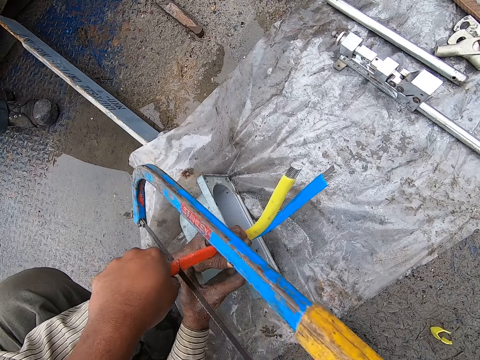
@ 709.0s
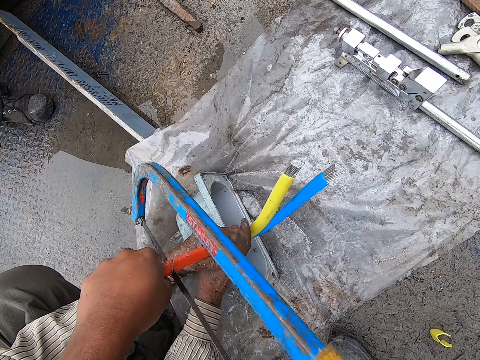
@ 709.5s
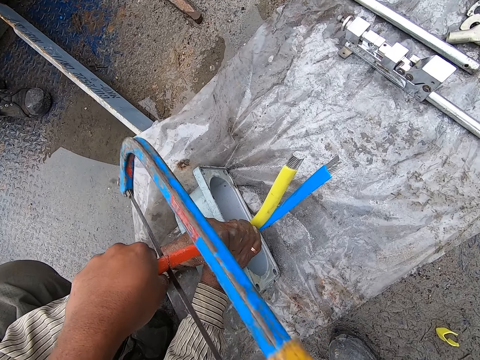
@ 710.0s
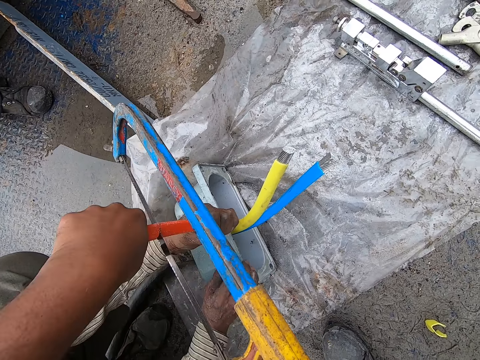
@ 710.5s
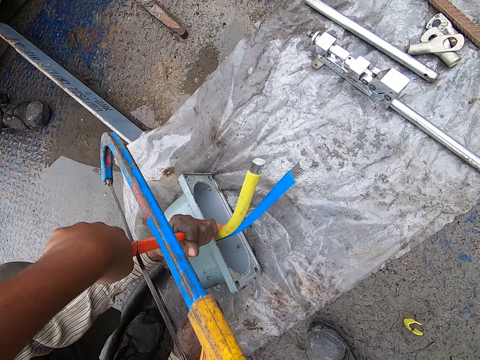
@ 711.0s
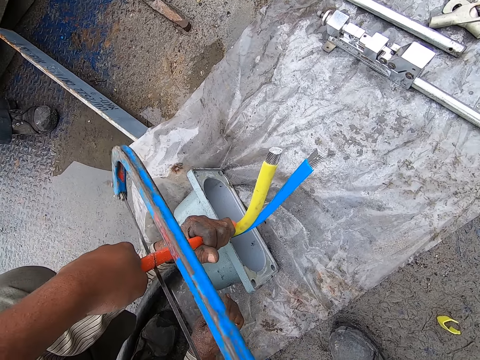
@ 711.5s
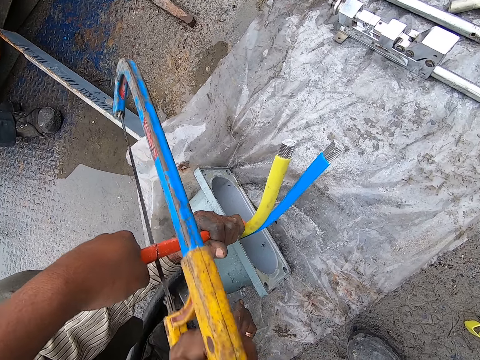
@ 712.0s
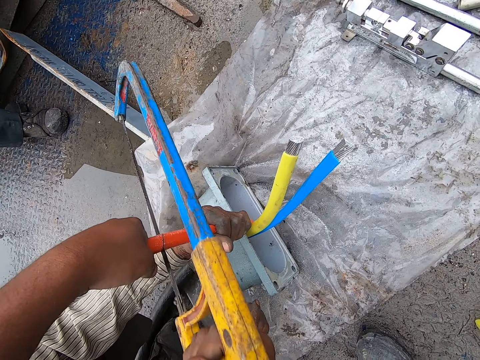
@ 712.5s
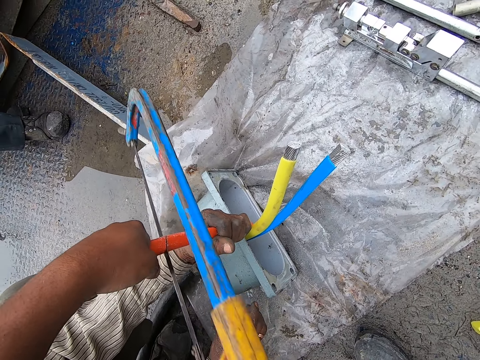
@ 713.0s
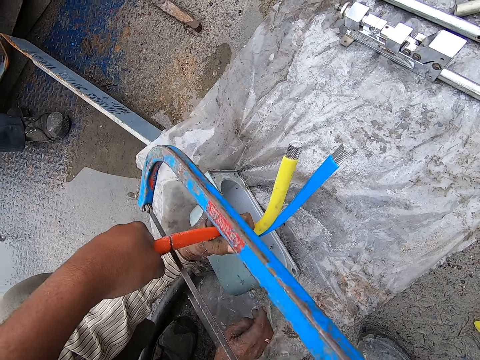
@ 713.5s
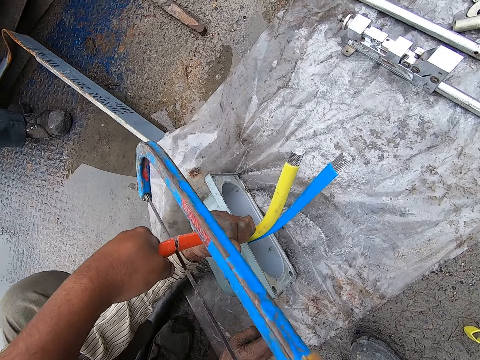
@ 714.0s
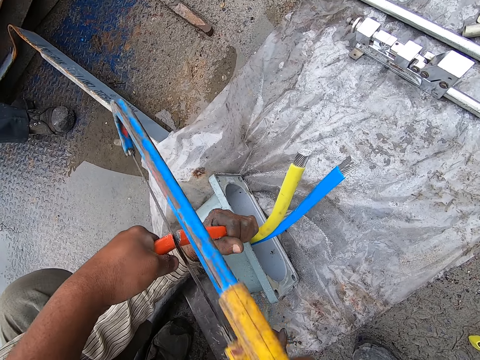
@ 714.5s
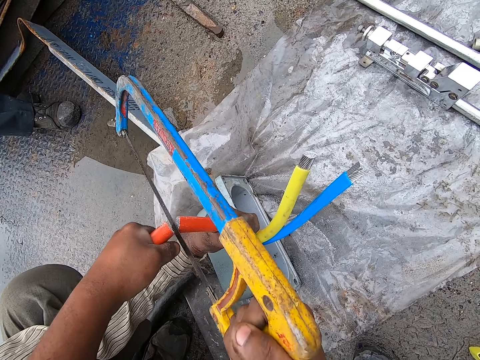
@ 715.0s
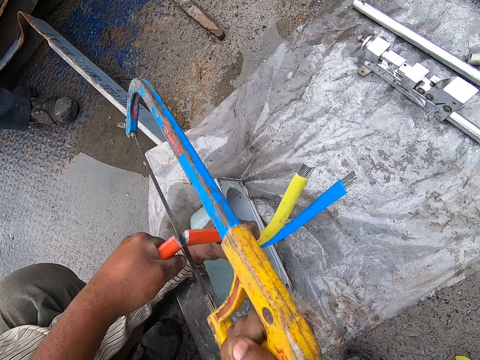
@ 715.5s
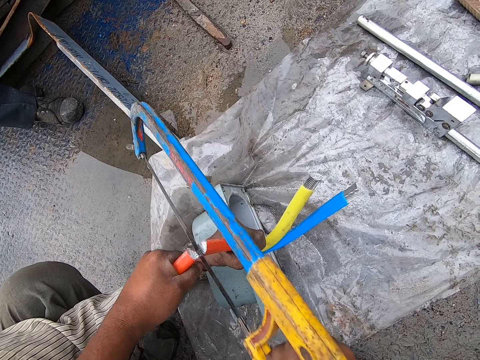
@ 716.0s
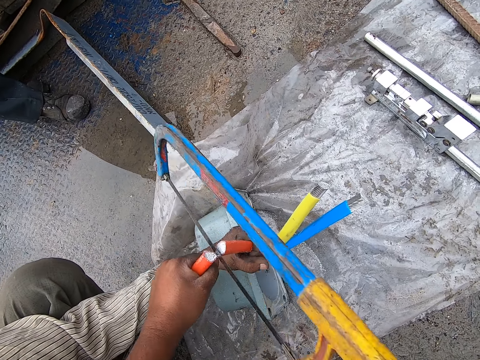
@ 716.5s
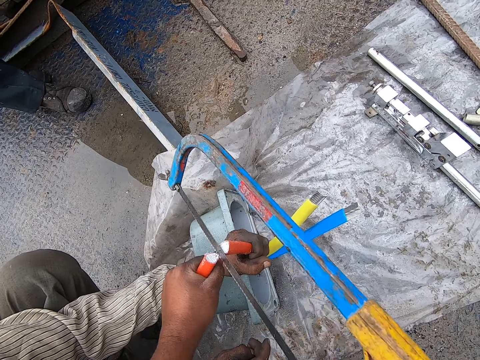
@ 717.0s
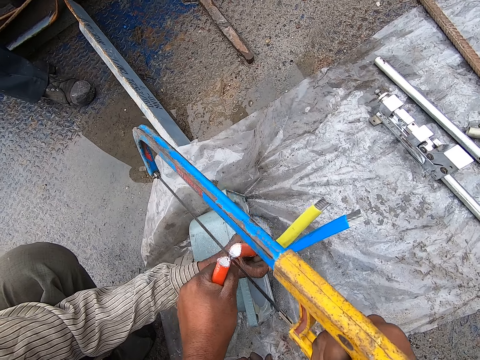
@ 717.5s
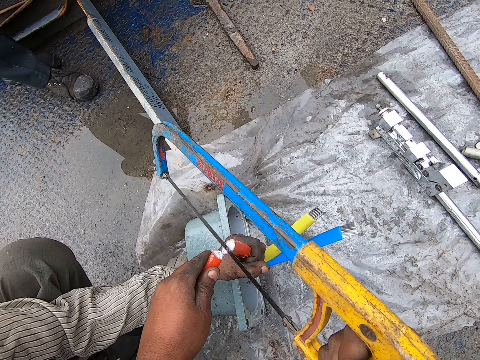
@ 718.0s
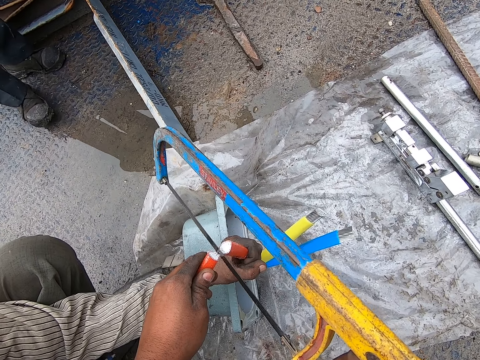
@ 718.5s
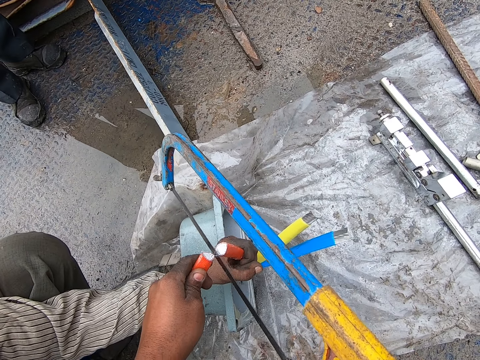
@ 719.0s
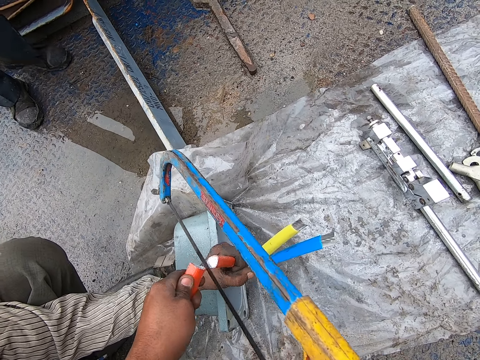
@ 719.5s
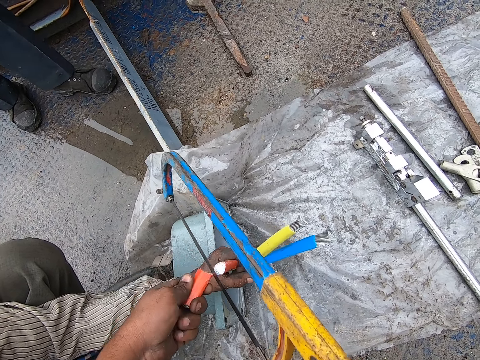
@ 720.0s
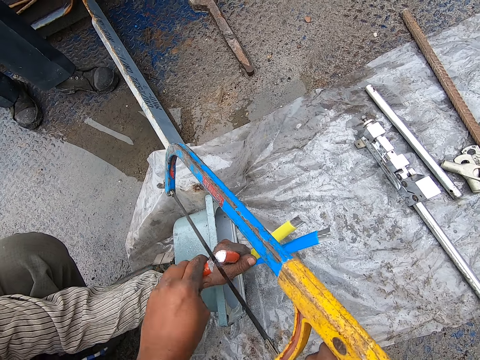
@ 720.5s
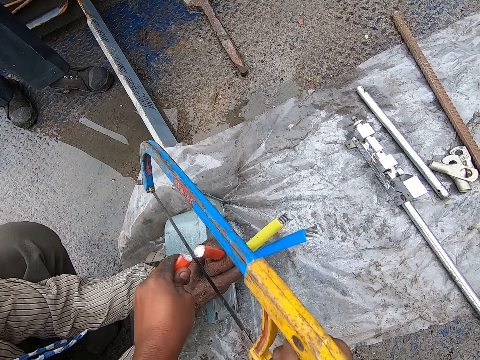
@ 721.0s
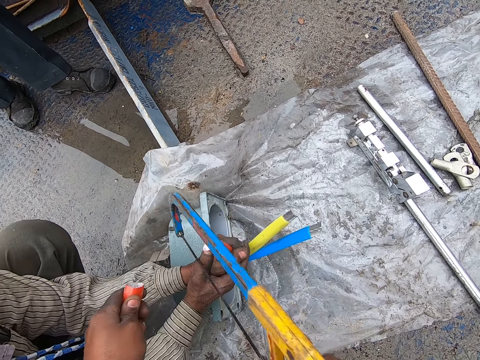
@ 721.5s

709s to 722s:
A man removes his right hand from the cable. The camera wearer cuts the wire cable with a saw.

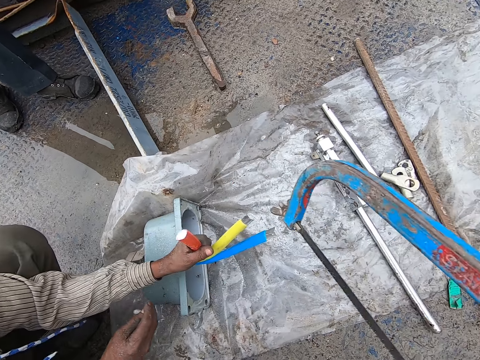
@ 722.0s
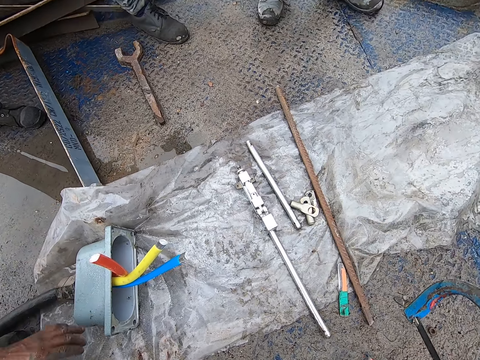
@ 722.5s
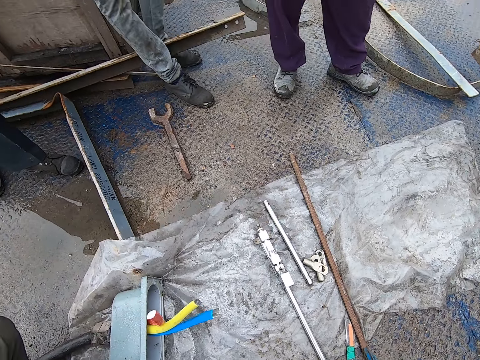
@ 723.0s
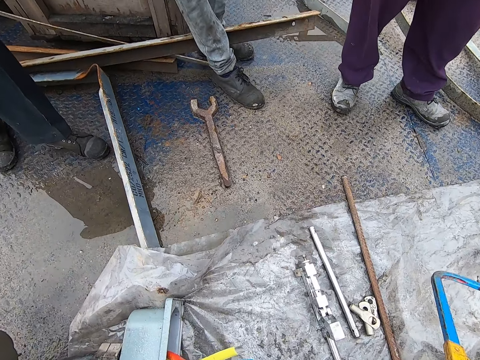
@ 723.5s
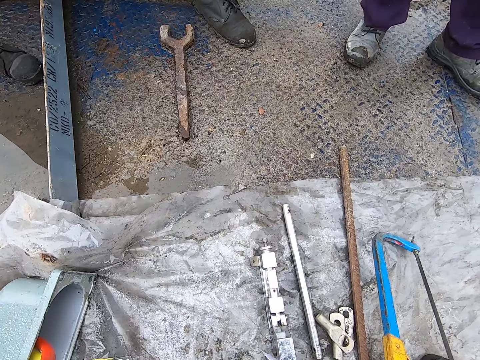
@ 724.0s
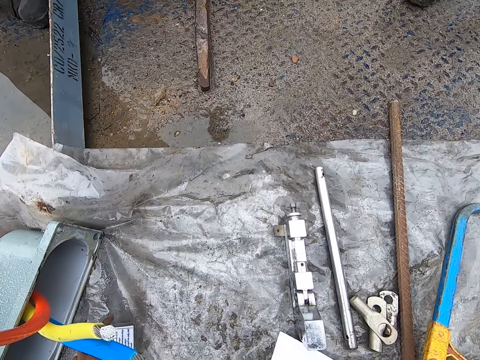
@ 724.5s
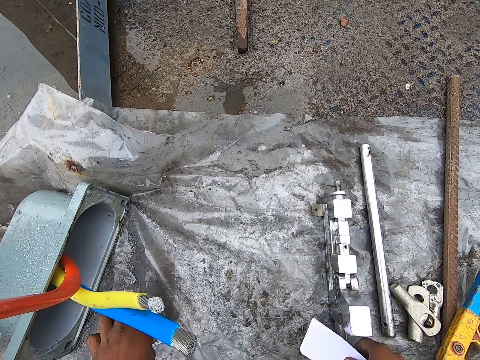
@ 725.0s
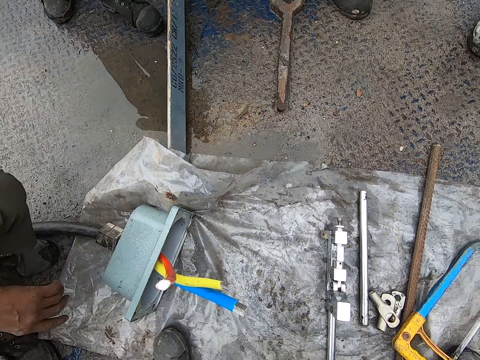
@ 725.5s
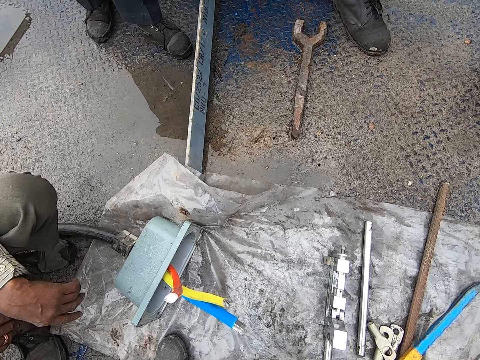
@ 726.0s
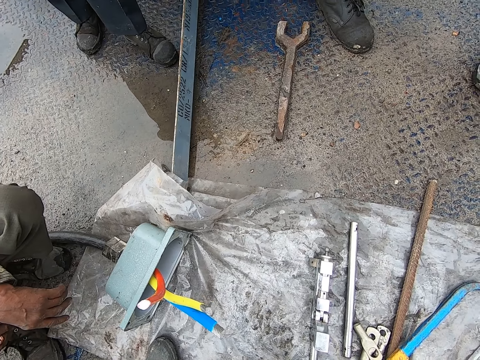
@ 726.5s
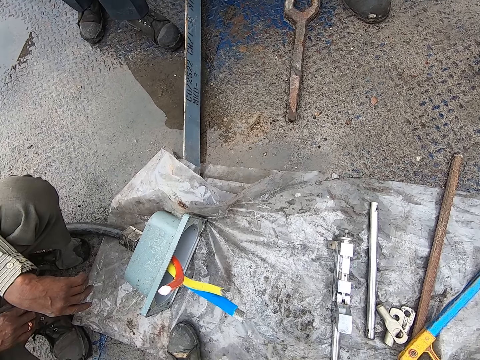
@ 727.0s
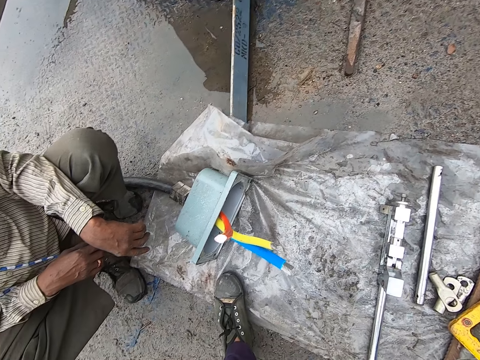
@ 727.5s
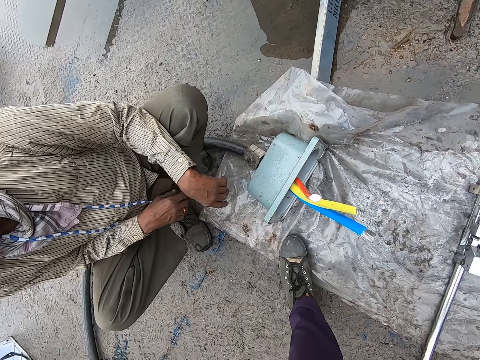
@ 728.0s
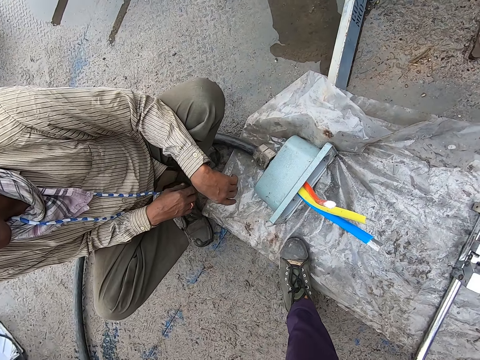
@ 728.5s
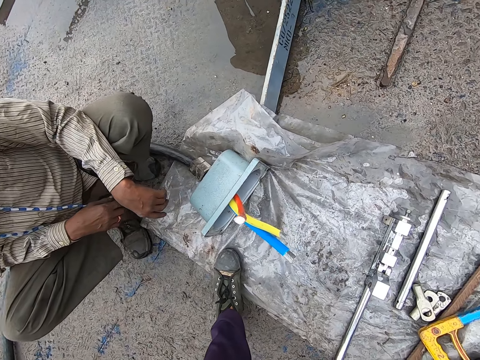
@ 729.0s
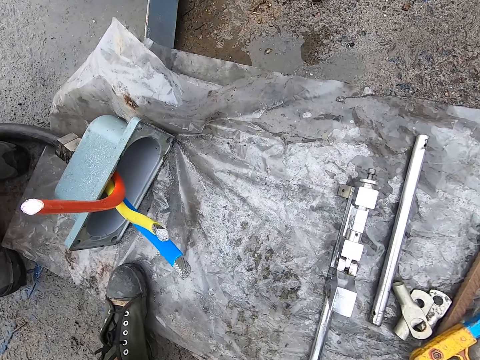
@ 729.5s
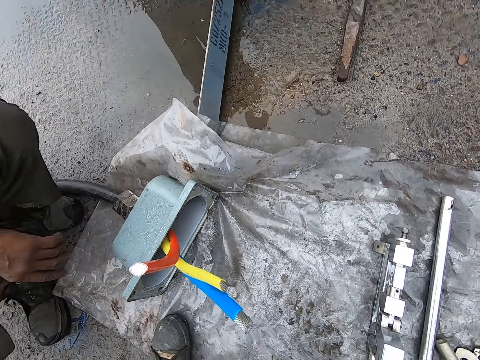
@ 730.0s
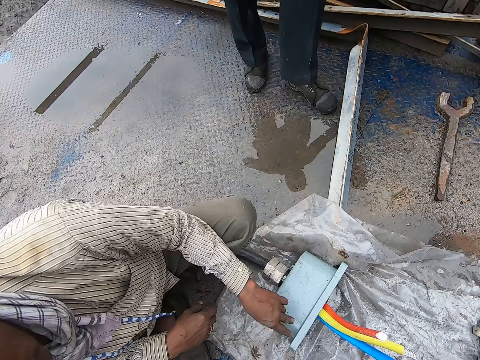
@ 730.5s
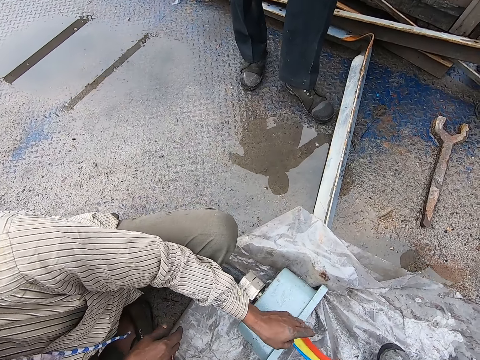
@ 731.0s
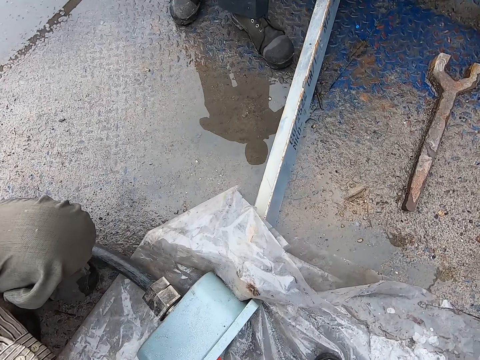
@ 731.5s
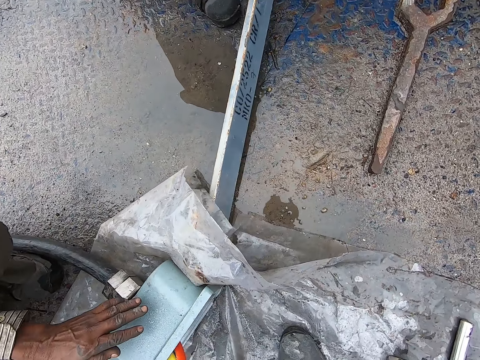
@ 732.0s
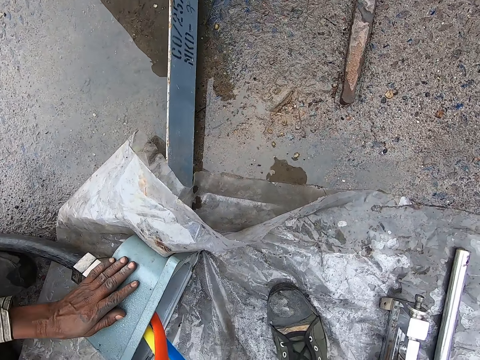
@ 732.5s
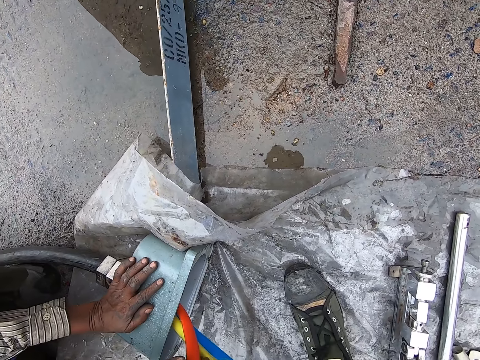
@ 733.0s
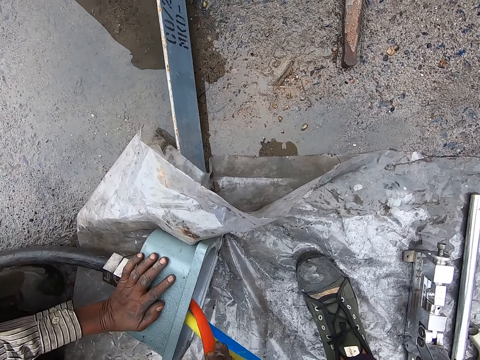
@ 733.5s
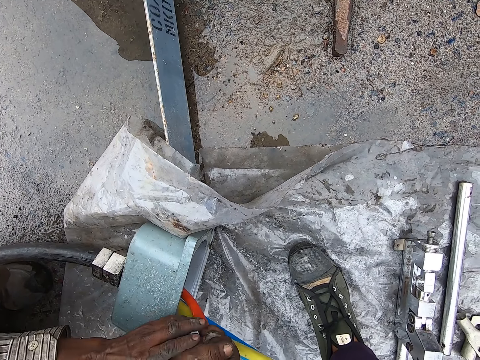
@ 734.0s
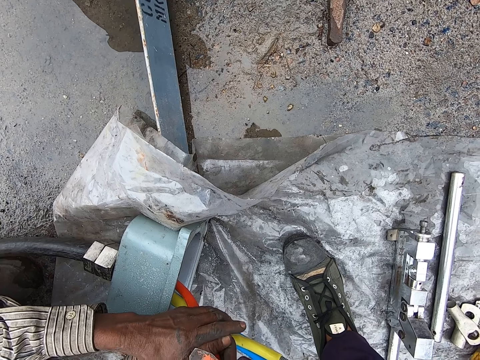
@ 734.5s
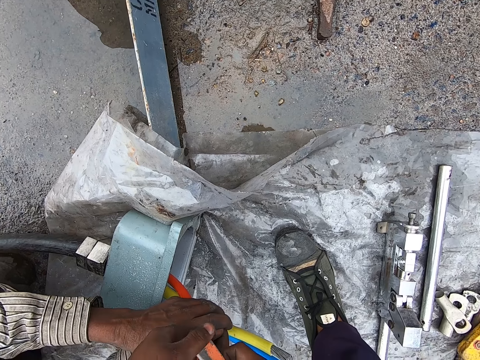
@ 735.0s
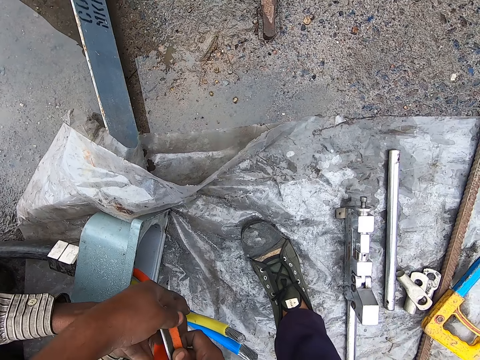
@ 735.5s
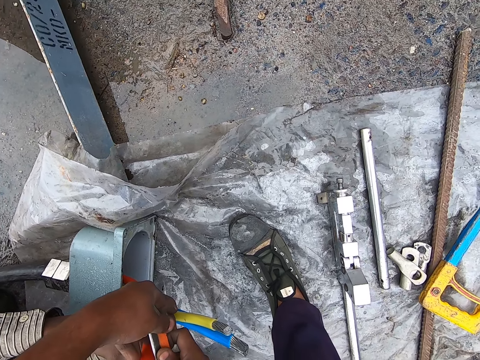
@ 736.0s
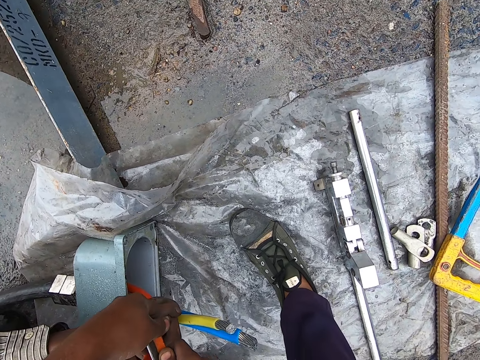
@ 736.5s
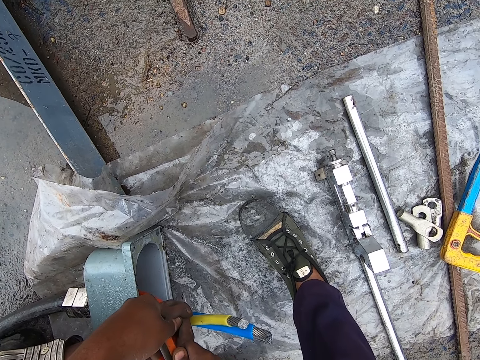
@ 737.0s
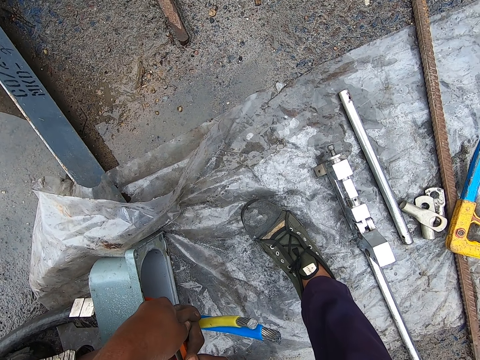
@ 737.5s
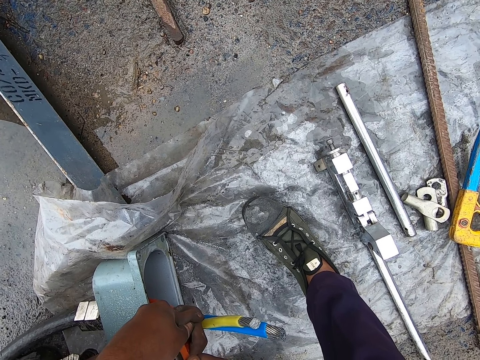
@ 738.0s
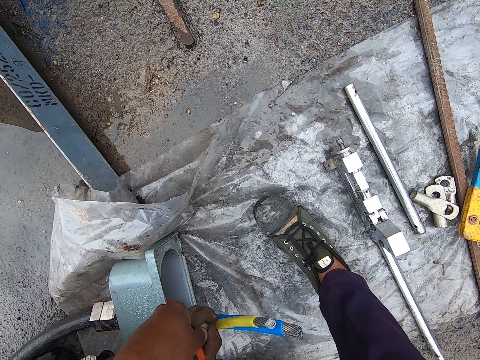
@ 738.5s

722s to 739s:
The camera wearer places the hacksaw on the floor. They pick up a paper from the ground. They look around. They stare at a man. The man holds the cable. The camera wearer cuts the wire cable with a wire cutter knife.
